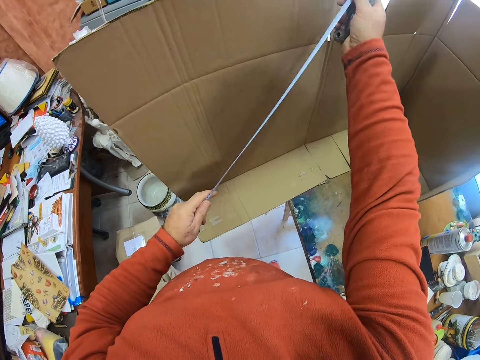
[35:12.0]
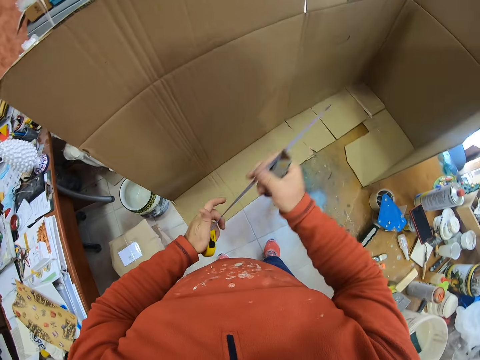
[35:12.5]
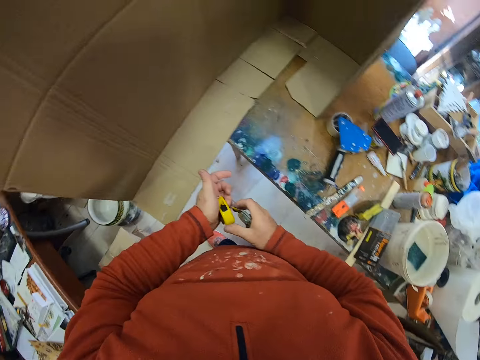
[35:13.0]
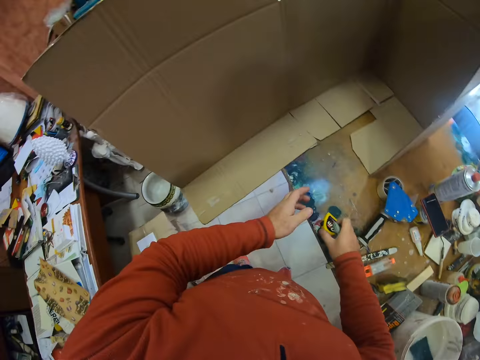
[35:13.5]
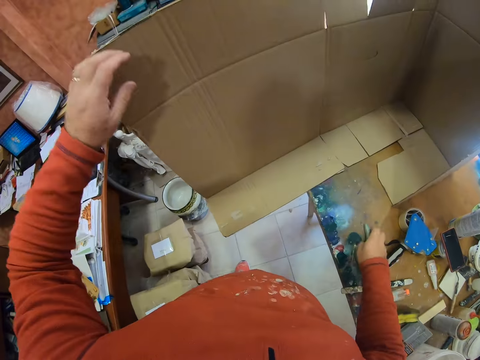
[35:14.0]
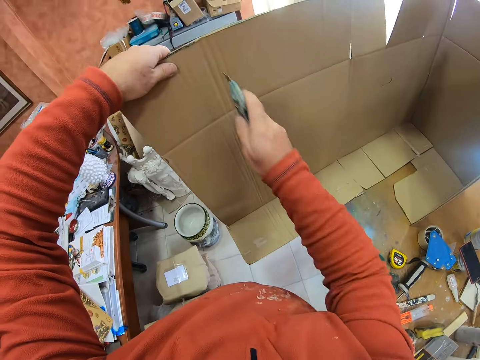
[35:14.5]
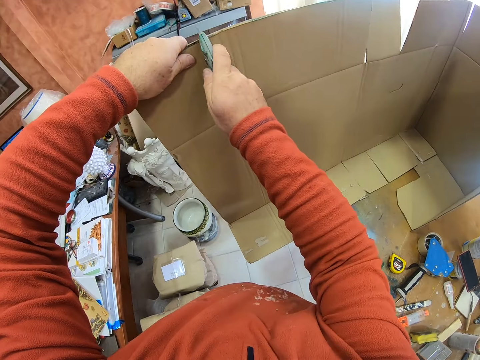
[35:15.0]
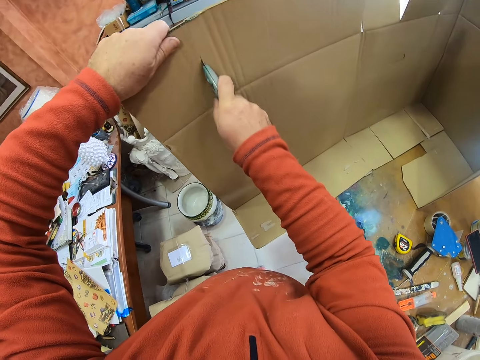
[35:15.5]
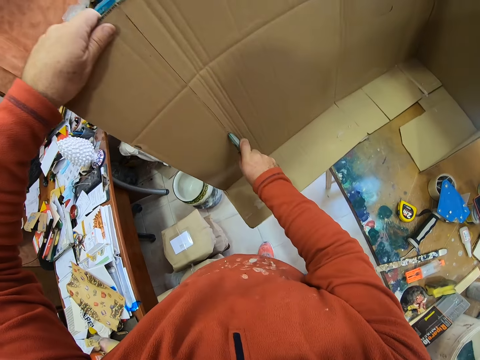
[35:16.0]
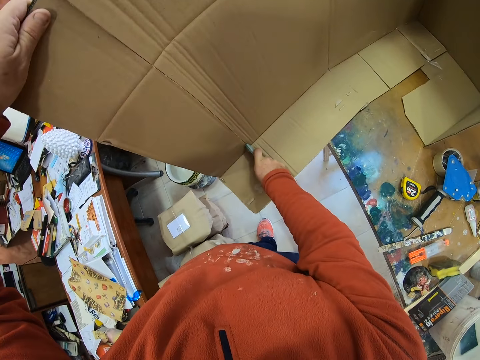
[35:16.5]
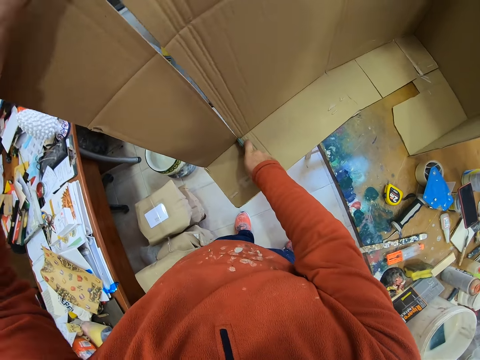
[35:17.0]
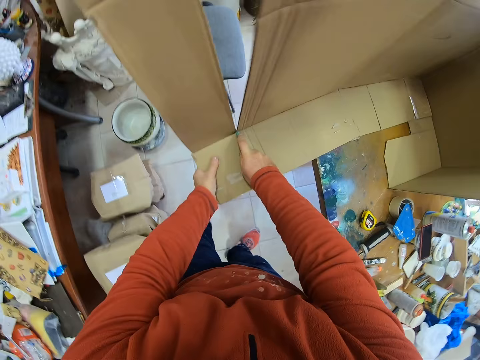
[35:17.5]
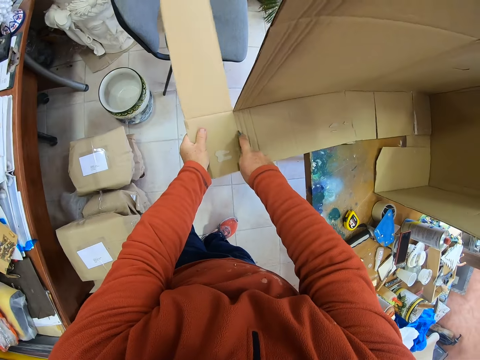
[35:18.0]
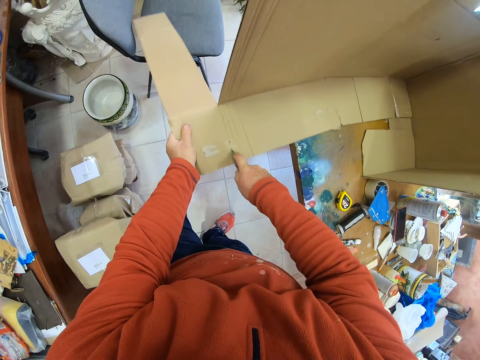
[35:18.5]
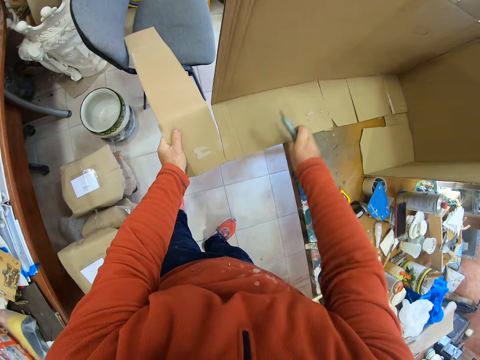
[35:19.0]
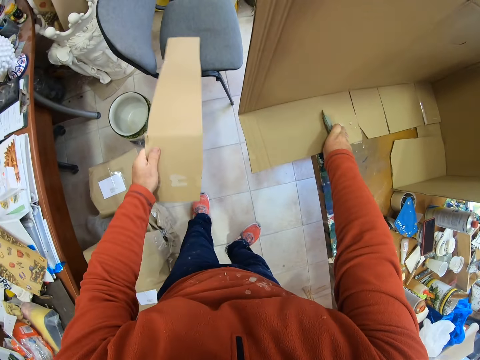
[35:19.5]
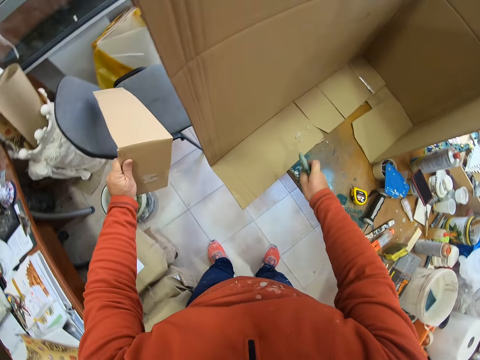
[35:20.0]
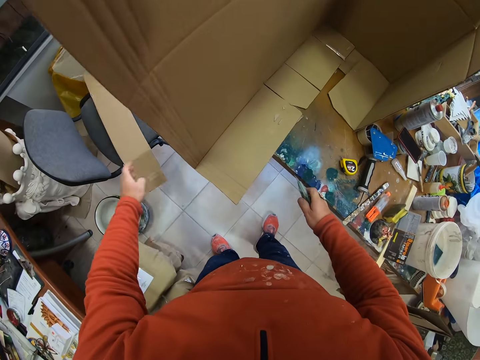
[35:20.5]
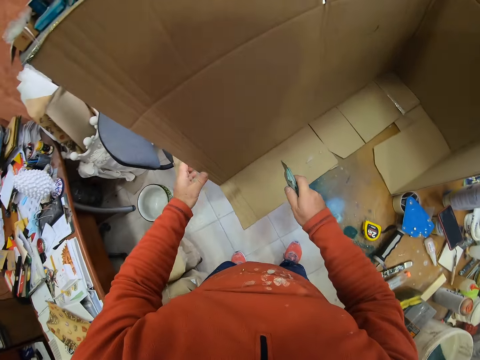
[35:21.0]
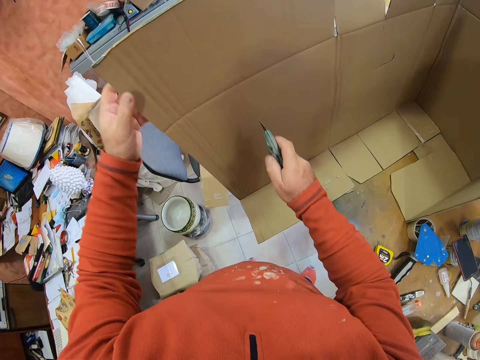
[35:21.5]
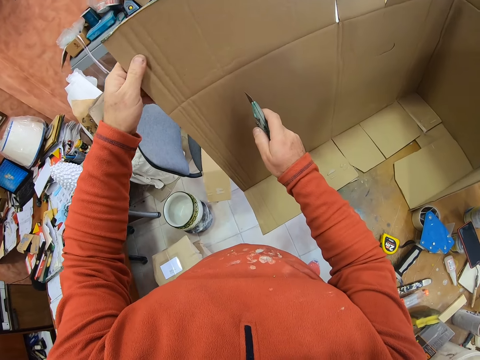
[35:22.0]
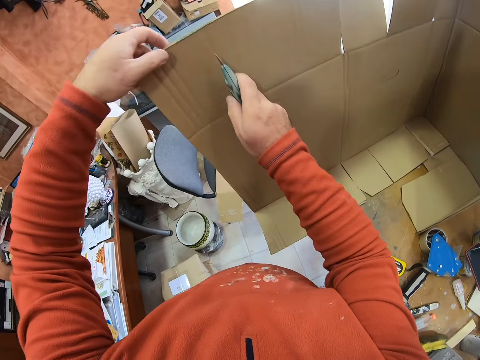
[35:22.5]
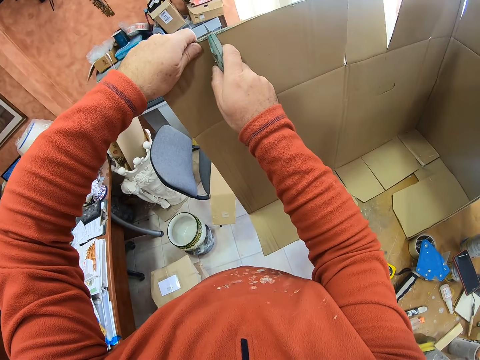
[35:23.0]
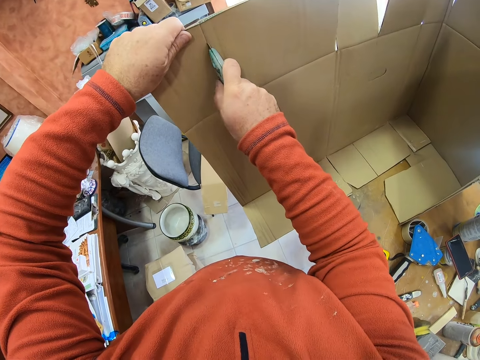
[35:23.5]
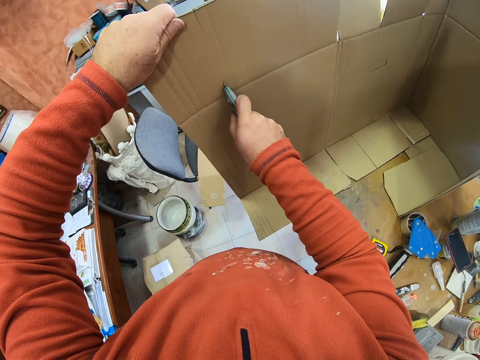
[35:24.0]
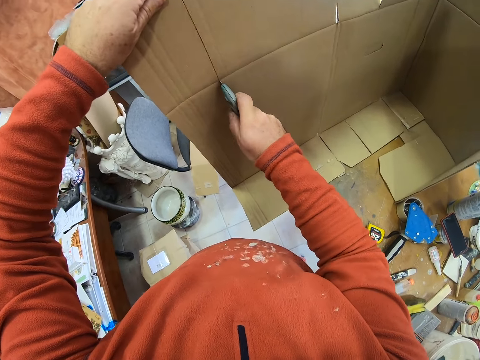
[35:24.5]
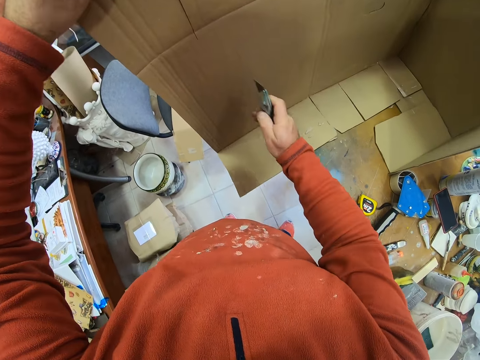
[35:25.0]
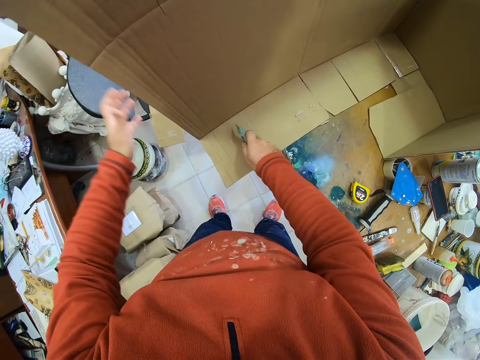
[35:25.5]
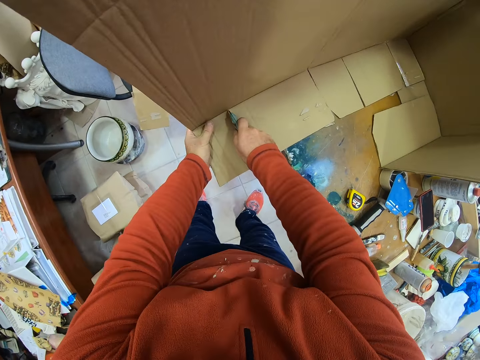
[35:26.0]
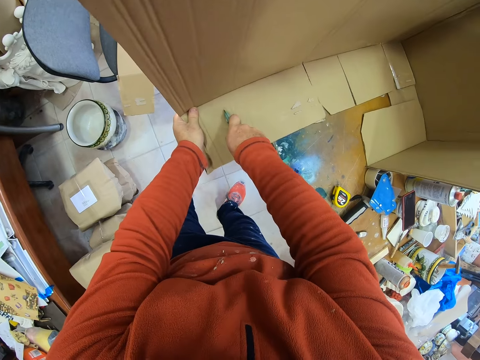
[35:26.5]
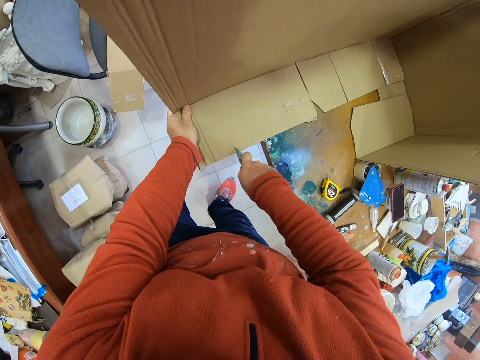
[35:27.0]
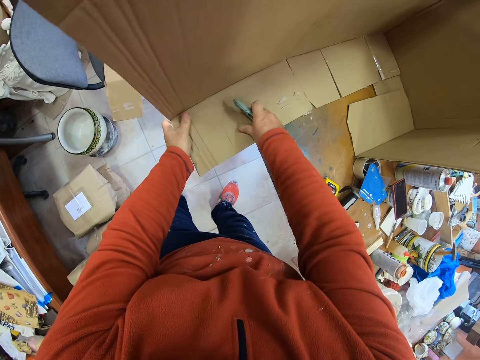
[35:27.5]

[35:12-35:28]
The camera wearer lifts the tape measure. They place the tape measure on the table. They cut the box with the cutter. They throw part of the box on the floor. They cut the box with the cutter.
